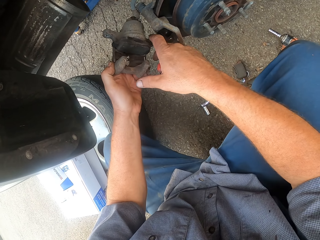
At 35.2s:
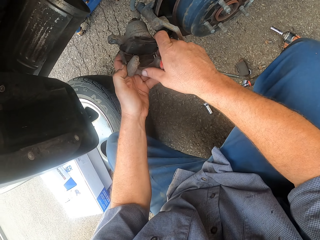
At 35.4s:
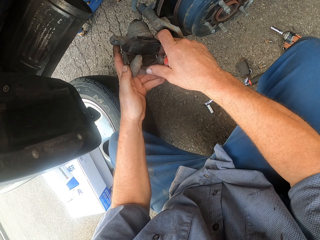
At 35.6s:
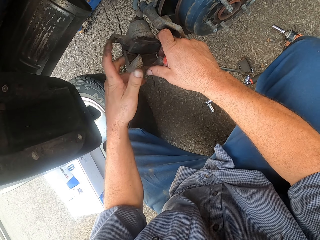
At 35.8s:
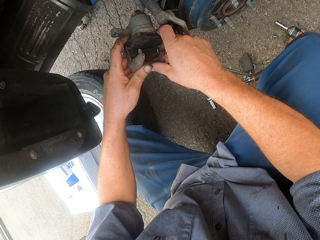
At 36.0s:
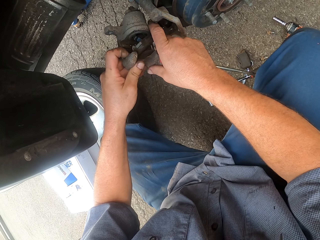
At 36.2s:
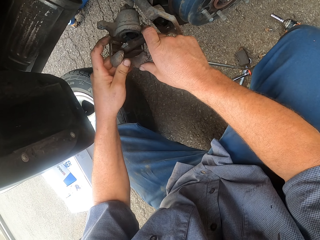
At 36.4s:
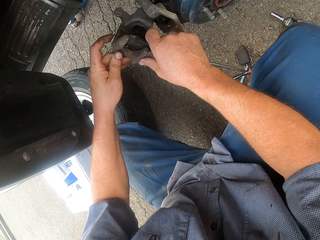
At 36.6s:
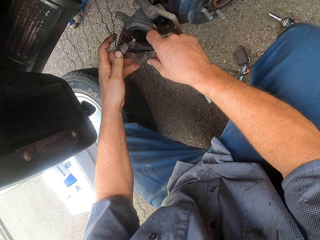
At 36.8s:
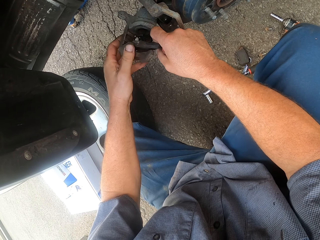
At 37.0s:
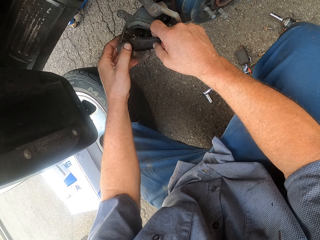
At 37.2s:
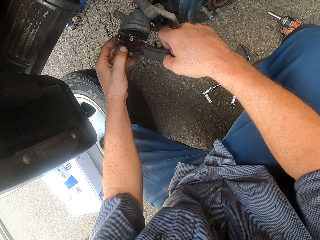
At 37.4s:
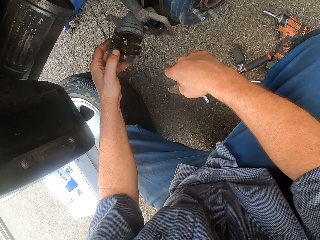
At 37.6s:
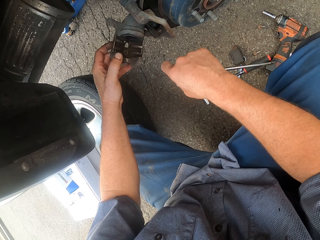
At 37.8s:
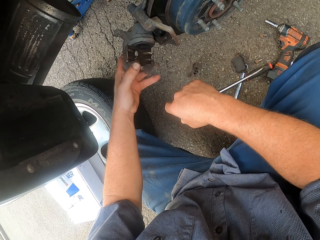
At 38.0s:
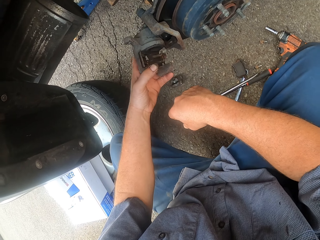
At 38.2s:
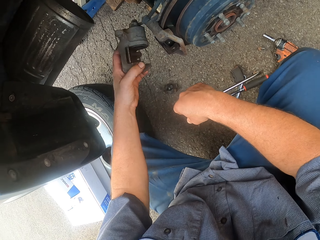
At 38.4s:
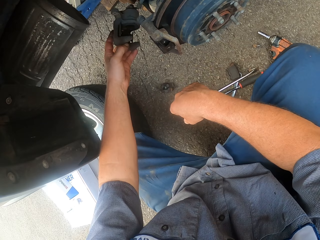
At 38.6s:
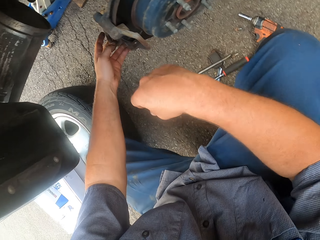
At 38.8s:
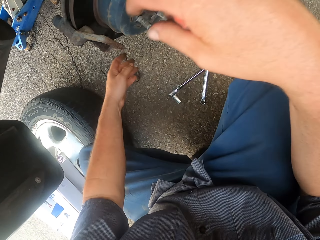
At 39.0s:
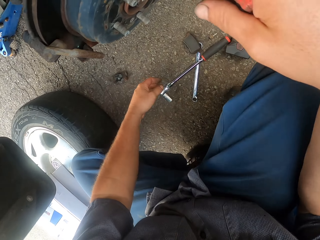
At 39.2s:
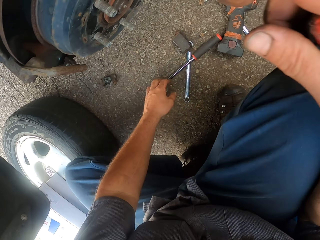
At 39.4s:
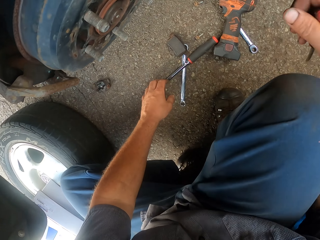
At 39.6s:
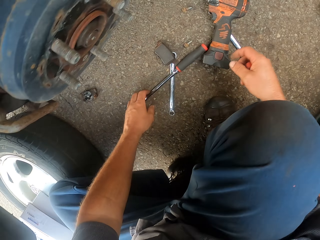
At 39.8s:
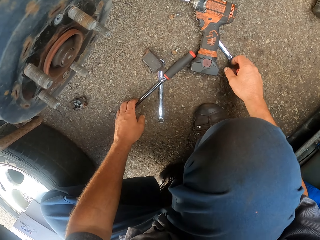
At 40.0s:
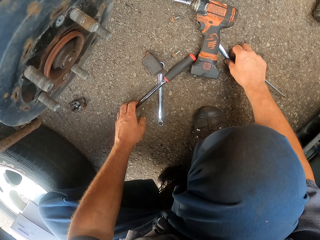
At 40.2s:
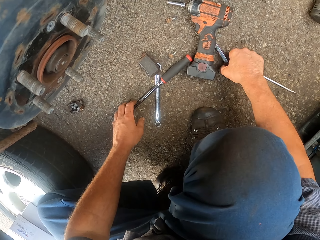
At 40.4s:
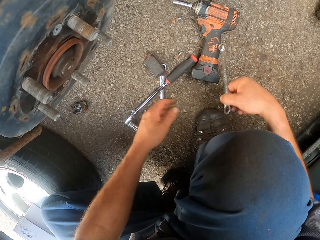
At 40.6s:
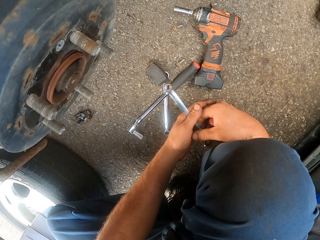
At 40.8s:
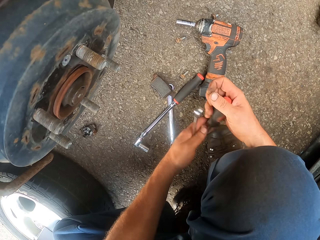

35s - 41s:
The camera wearer removes the brake pad. They drop the brake pad, drop the caliper, and pick up a spanner.
